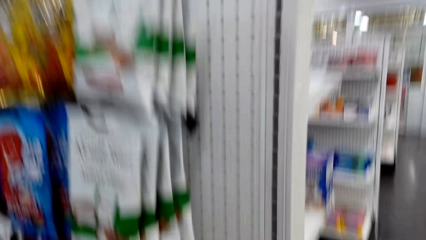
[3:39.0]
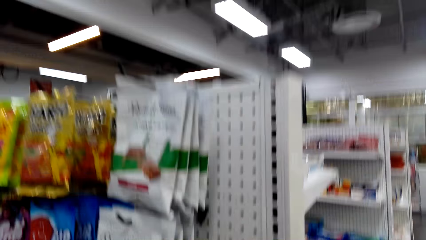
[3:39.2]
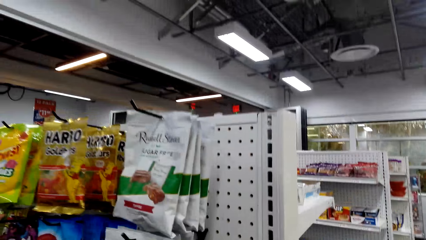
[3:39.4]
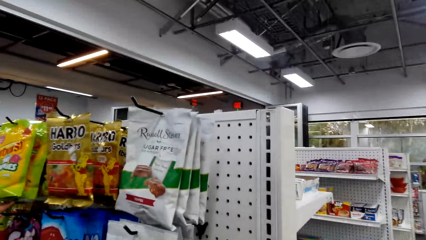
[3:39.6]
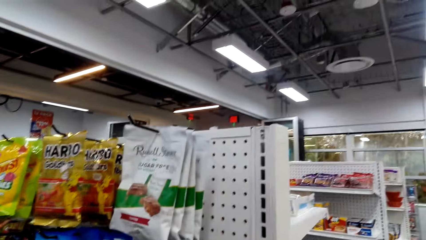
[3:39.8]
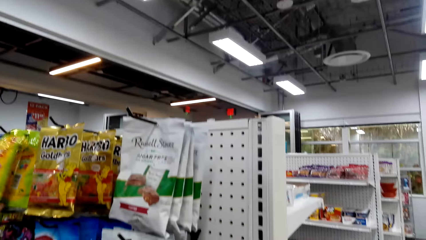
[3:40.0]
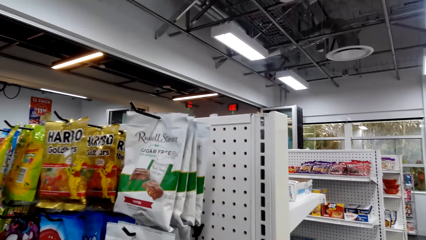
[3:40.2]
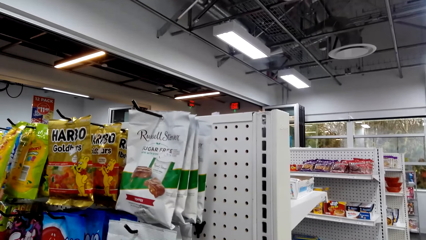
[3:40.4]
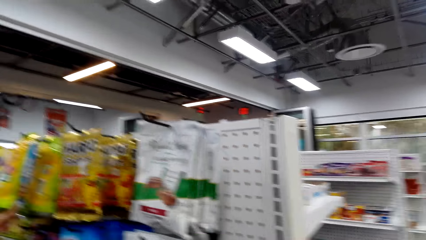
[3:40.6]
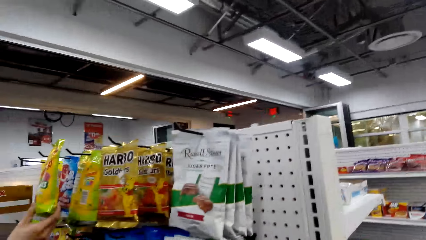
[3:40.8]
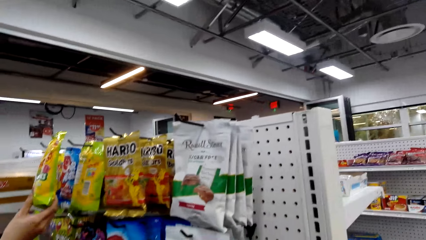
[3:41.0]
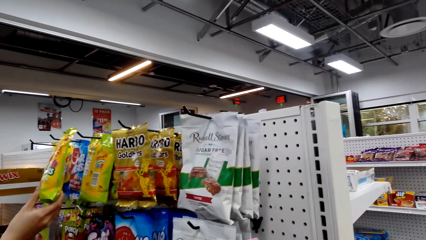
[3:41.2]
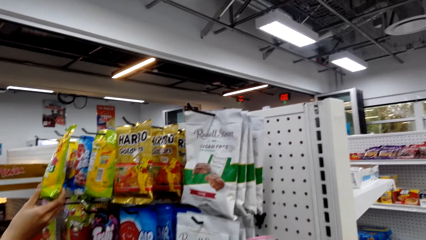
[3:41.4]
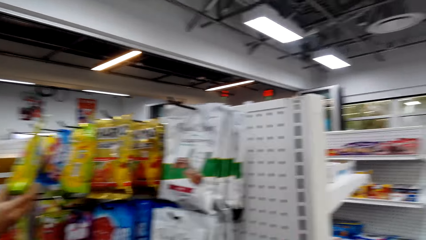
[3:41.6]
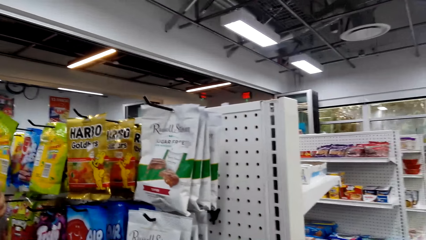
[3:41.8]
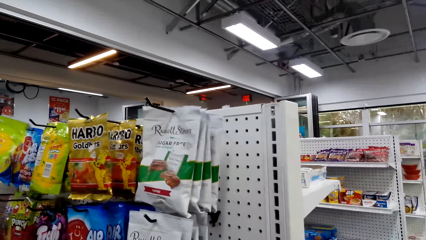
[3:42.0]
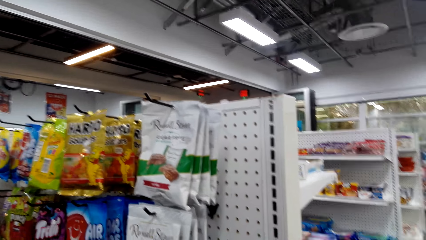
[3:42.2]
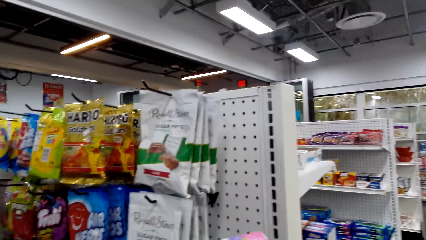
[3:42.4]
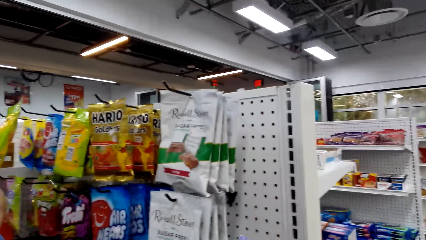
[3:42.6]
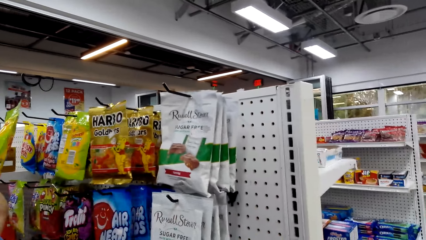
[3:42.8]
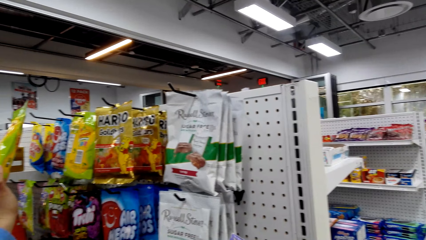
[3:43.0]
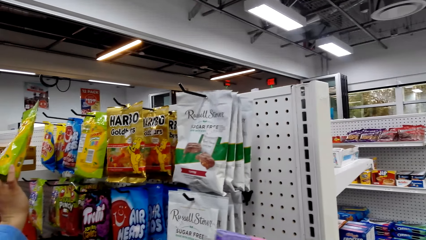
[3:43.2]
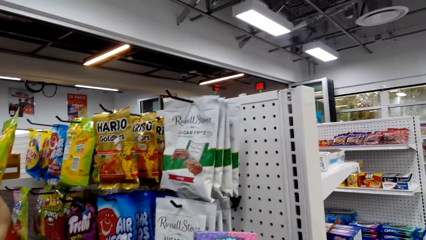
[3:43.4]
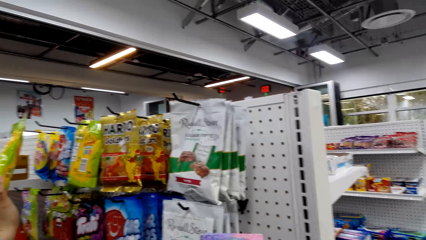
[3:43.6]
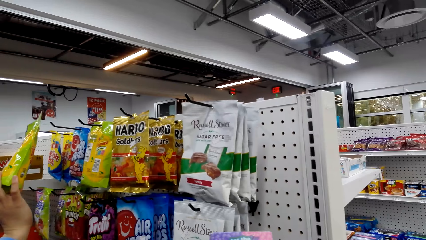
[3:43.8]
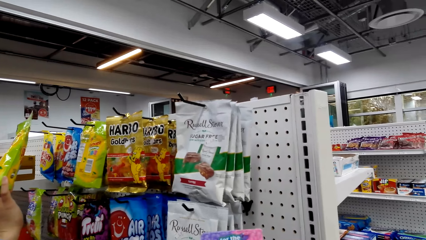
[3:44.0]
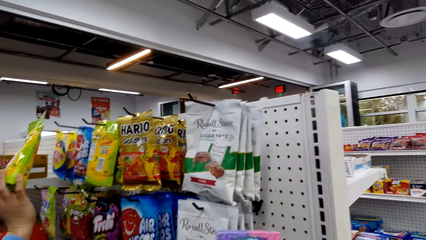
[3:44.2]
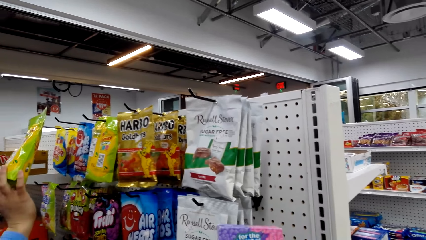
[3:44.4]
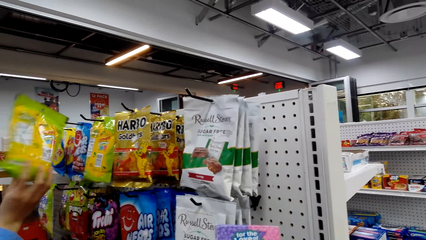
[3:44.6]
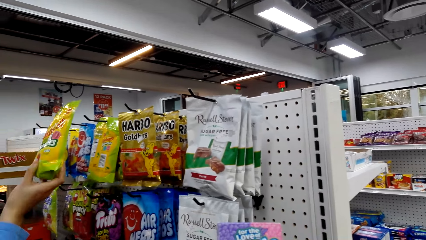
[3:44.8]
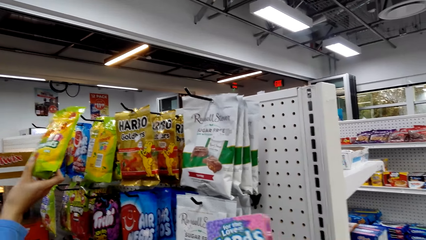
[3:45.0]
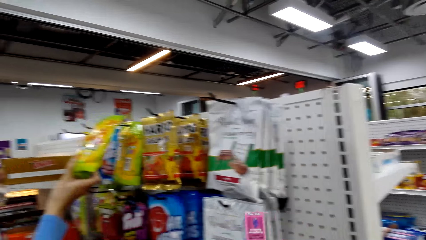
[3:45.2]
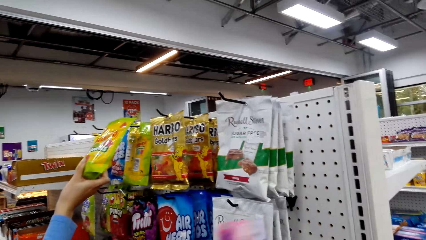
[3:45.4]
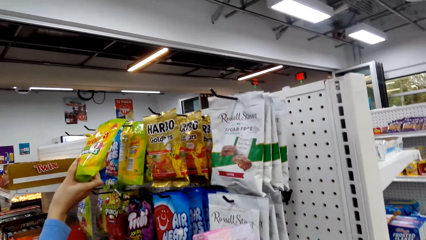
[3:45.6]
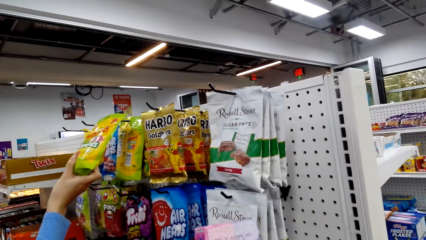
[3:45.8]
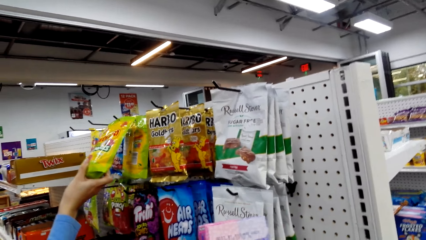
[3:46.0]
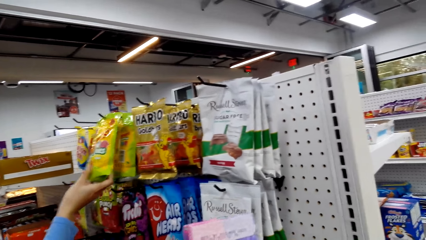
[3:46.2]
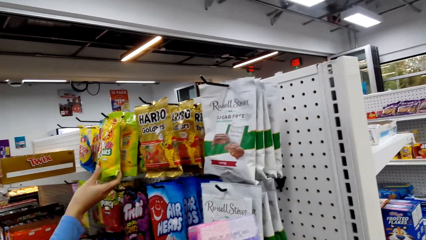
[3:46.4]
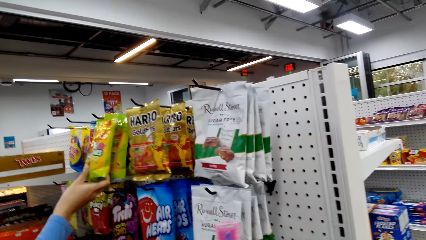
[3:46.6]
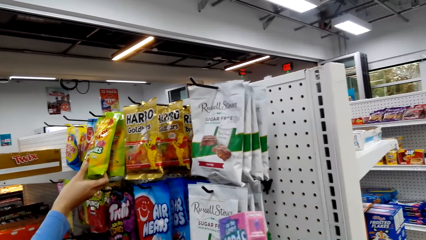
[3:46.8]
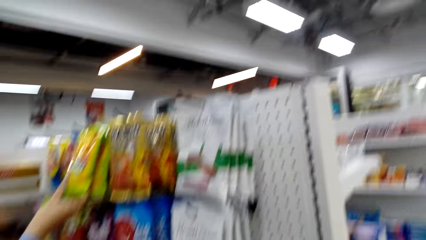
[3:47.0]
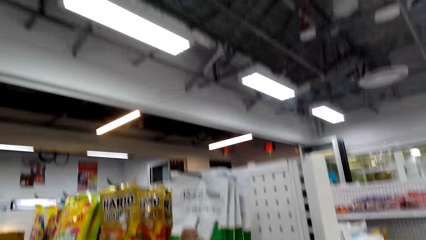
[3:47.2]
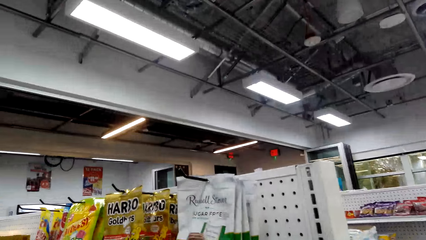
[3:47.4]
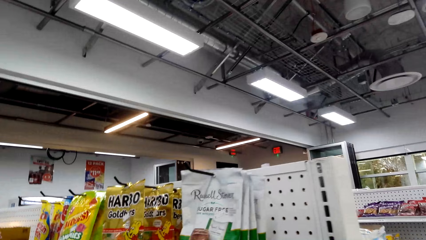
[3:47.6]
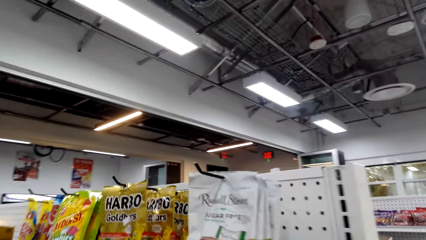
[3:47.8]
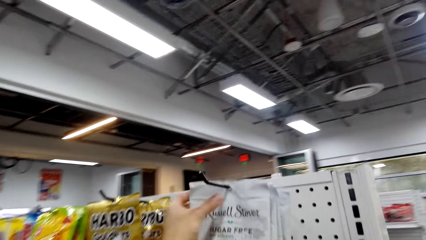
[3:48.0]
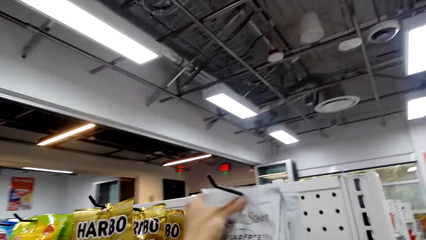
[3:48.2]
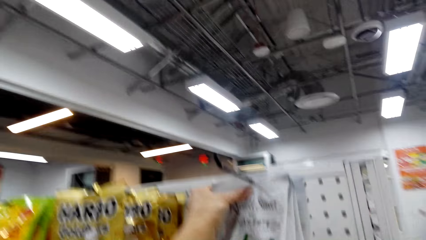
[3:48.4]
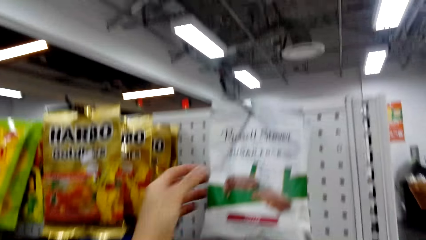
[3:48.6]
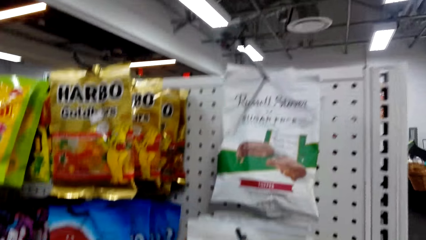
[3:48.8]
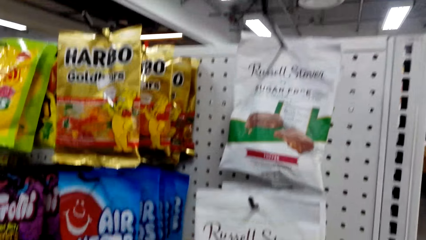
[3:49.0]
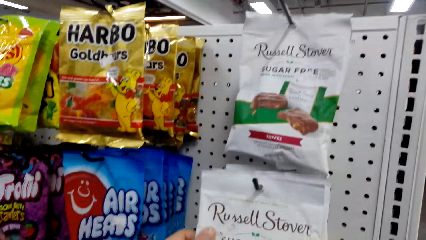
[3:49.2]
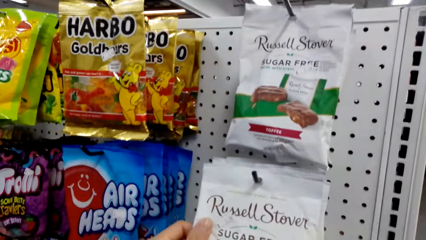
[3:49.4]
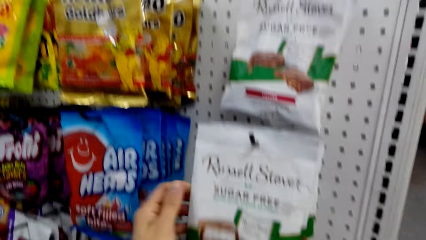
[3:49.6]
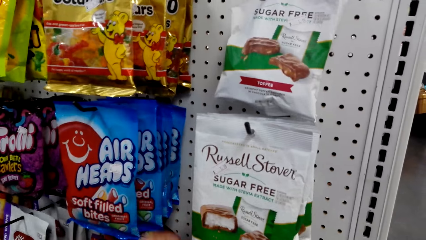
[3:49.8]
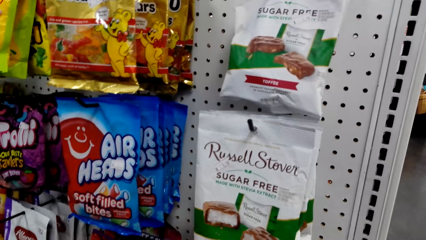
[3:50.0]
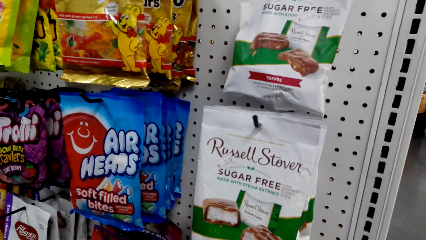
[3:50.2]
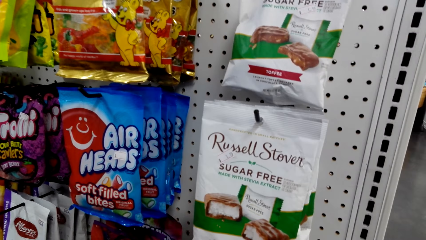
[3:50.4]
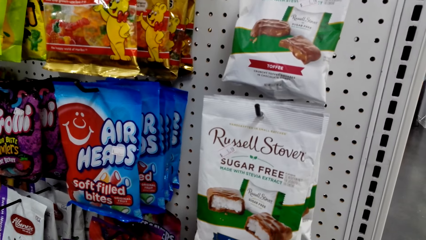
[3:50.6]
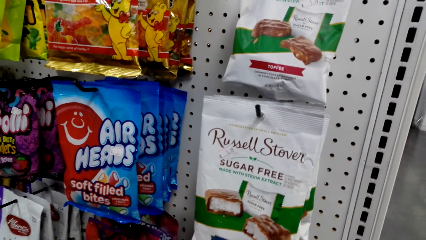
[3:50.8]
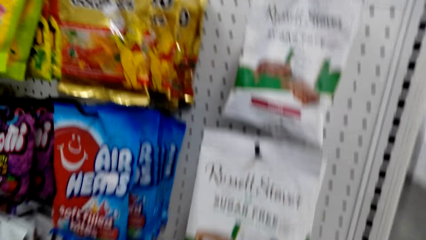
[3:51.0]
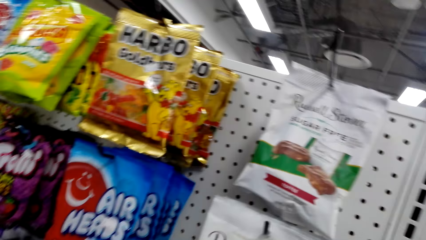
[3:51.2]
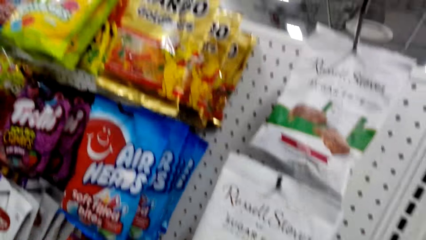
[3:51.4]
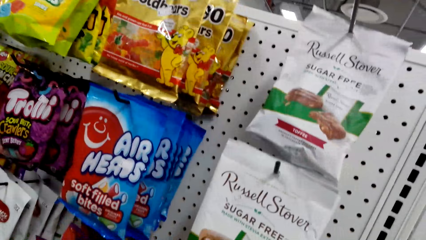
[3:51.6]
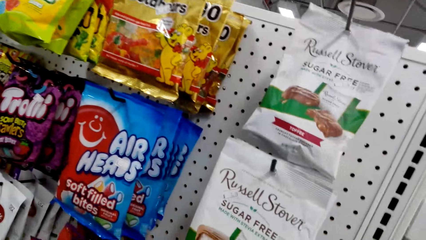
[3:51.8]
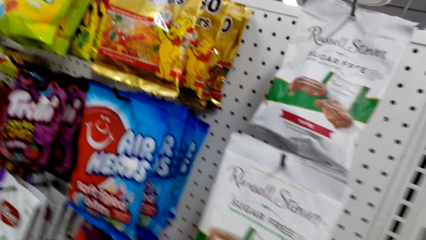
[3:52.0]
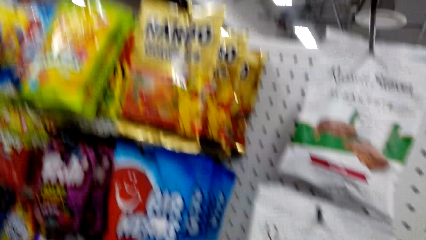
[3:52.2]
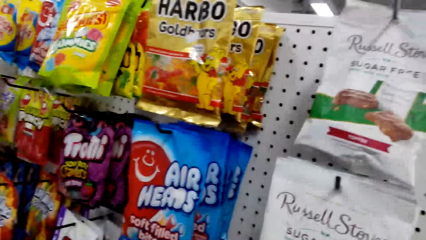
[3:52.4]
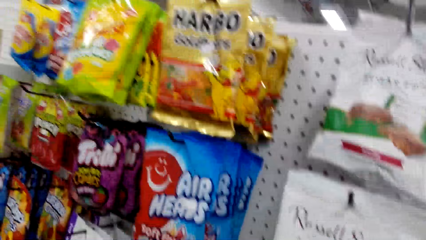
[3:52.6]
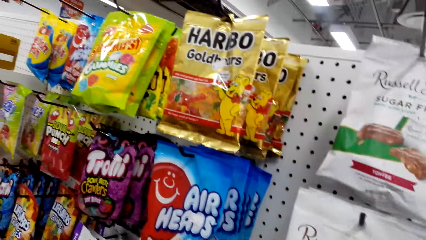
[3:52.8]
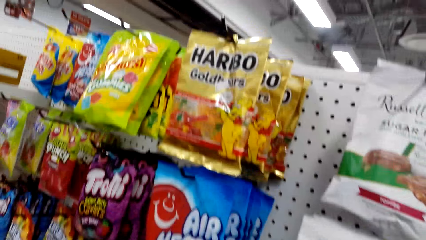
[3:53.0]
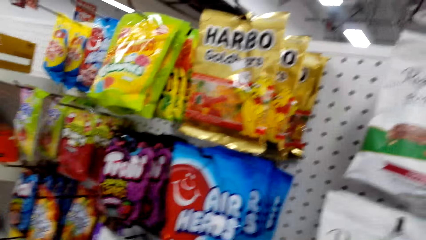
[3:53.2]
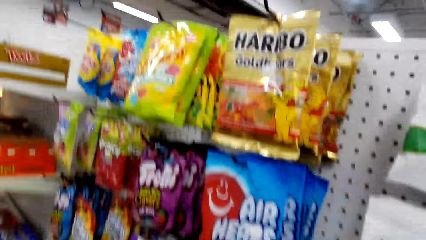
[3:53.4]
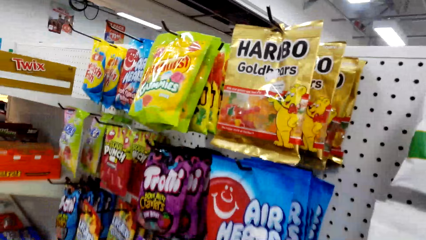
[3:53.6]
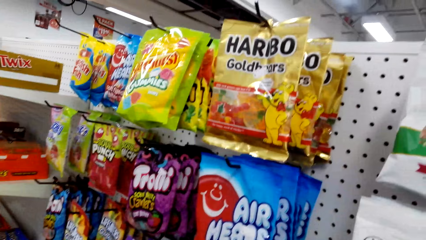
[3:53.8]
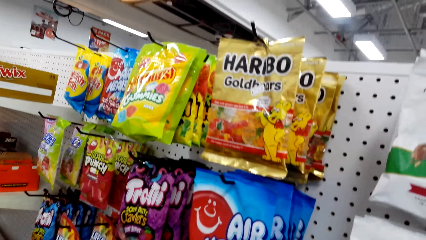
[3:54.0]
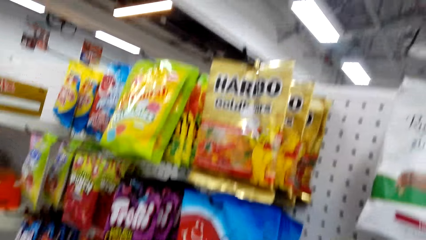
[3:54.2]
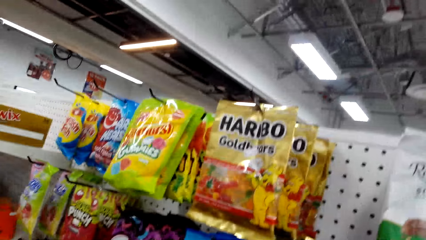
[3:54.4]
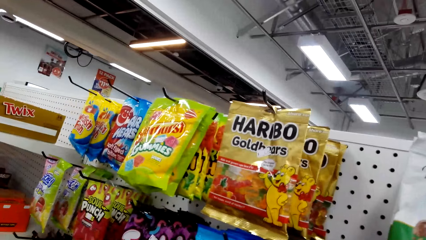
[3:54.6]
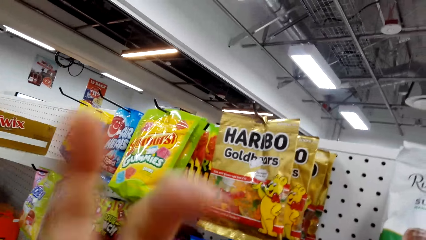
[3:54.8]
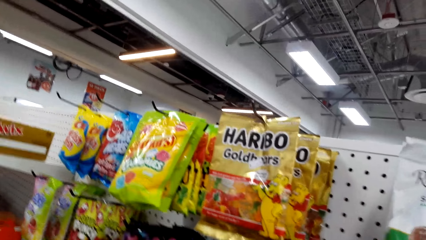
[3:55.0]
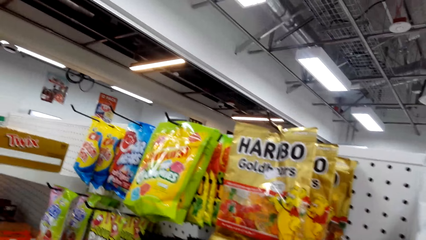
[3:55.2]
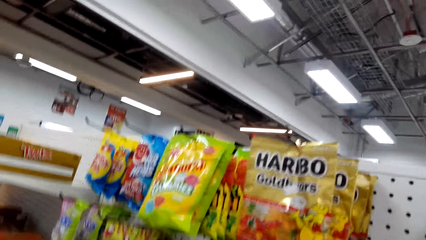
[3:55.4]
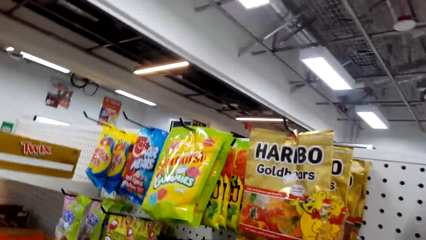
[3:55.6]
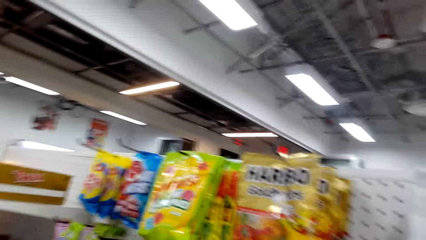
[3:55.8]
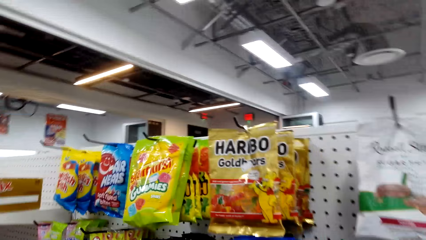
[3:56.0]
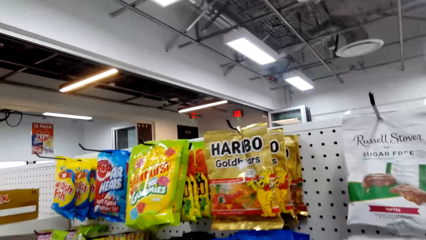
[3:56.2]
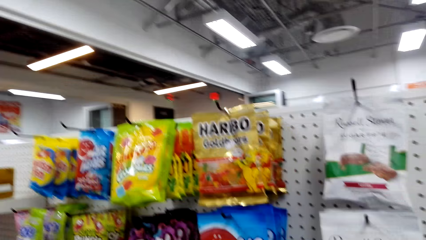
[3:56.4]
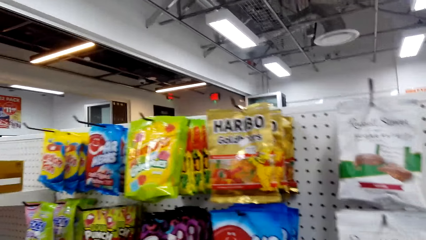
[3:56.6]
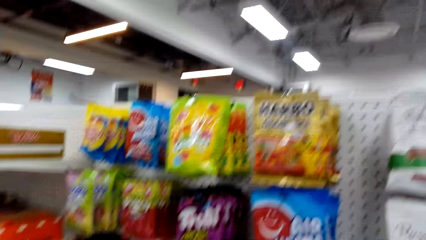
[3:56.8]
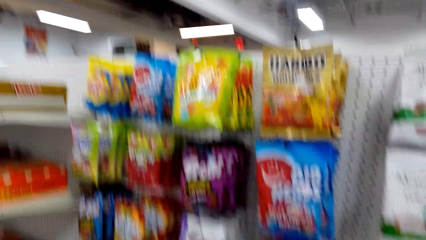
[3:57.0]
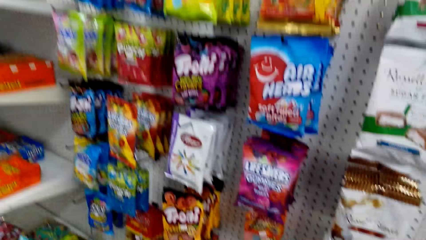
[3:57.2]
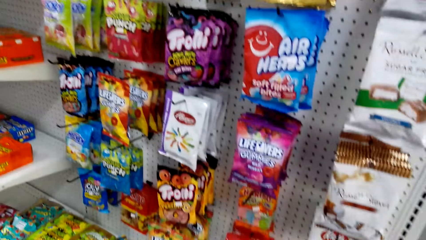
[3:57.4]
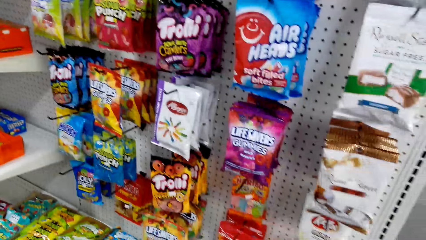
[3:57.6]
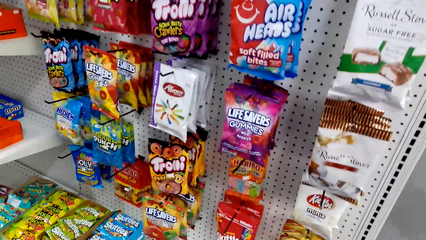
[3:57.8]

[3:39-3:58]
The camera wearer holds the sachet. They drop the sachet. They converse with a woman.
